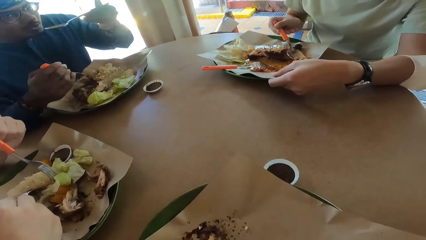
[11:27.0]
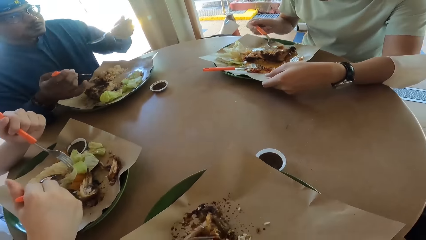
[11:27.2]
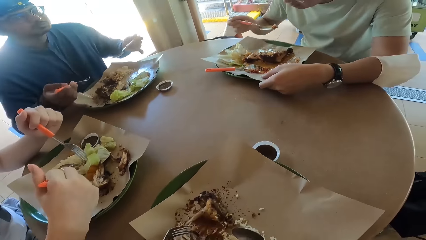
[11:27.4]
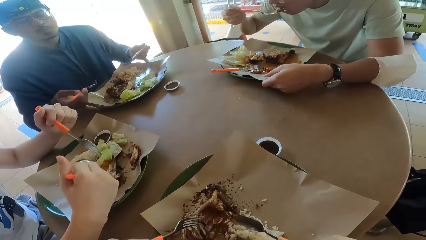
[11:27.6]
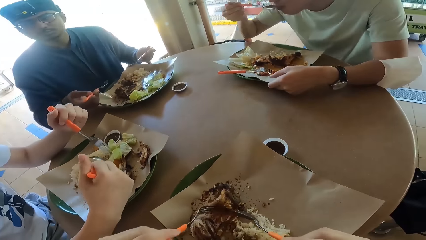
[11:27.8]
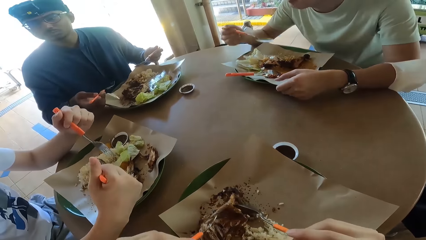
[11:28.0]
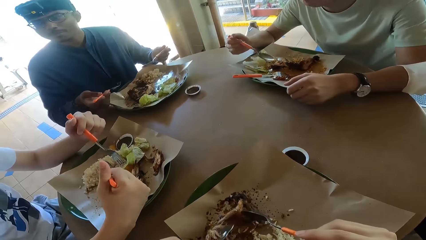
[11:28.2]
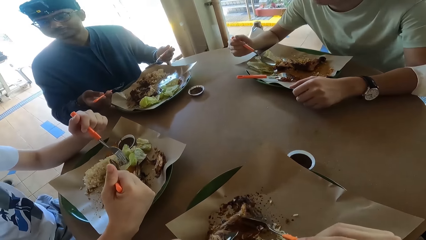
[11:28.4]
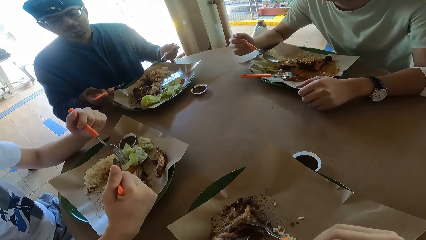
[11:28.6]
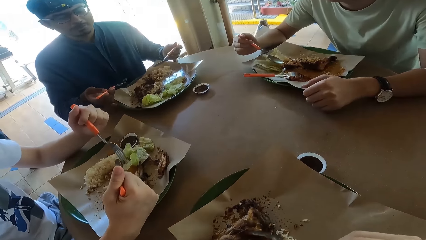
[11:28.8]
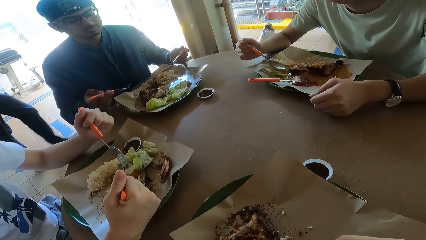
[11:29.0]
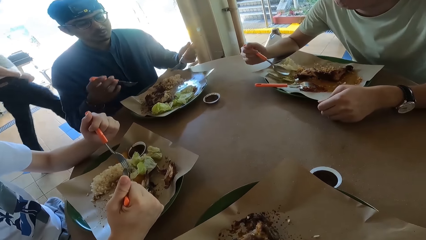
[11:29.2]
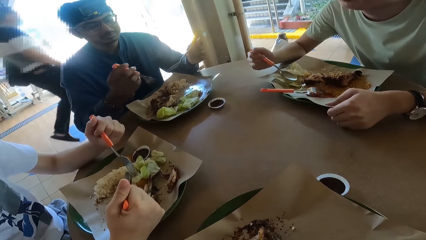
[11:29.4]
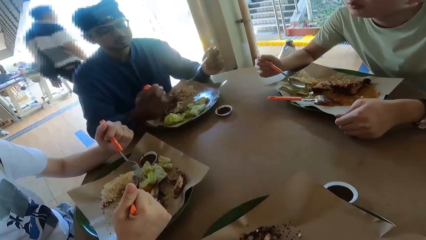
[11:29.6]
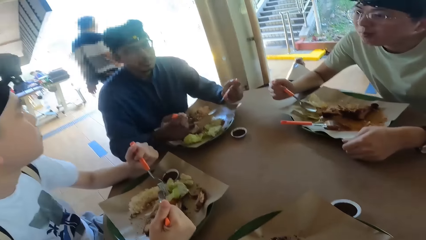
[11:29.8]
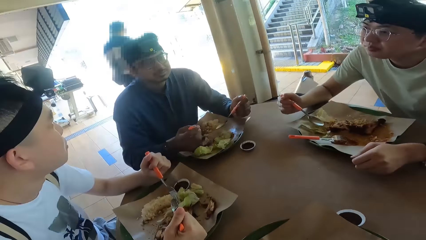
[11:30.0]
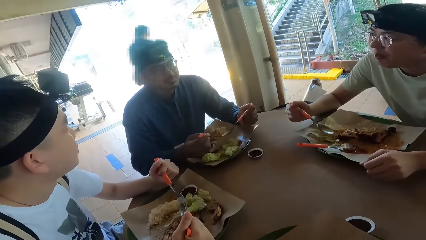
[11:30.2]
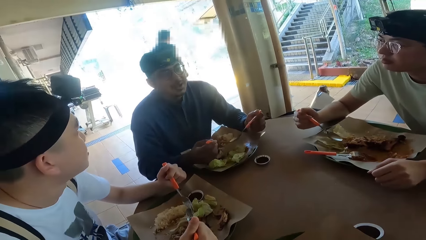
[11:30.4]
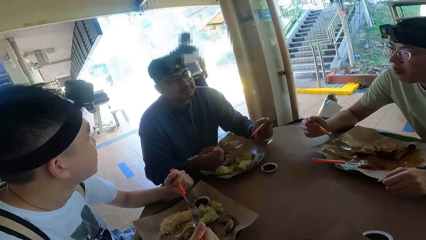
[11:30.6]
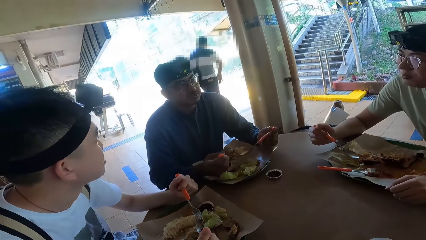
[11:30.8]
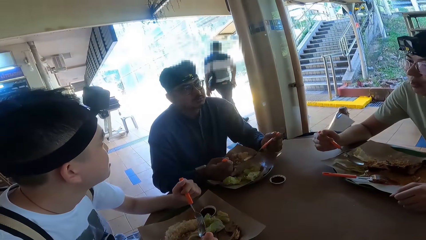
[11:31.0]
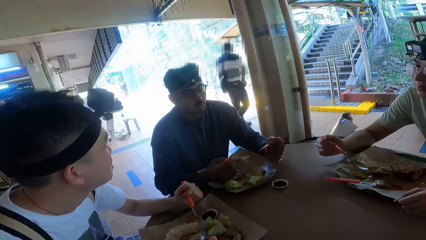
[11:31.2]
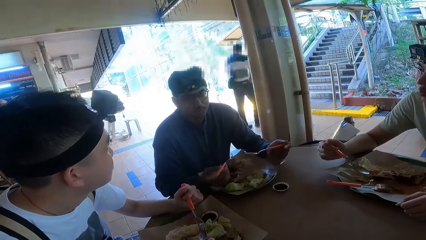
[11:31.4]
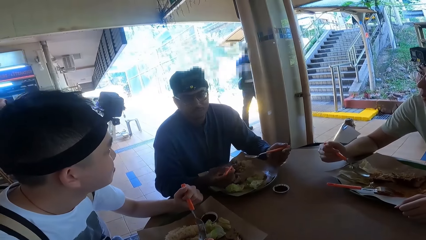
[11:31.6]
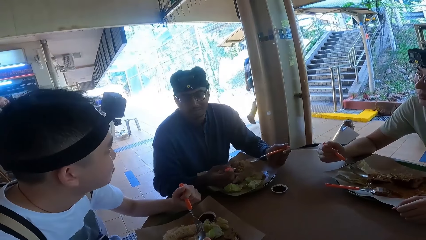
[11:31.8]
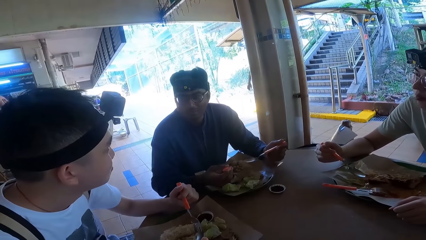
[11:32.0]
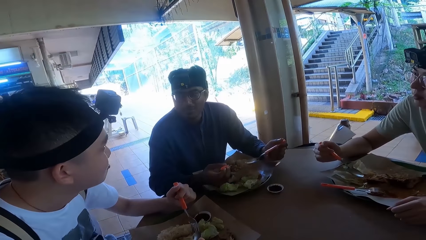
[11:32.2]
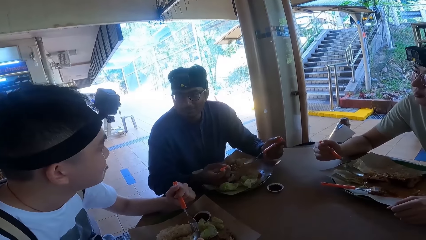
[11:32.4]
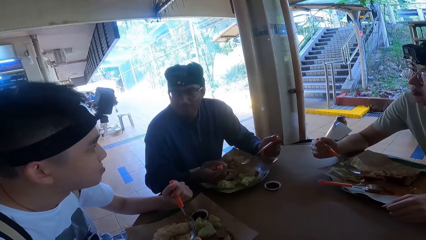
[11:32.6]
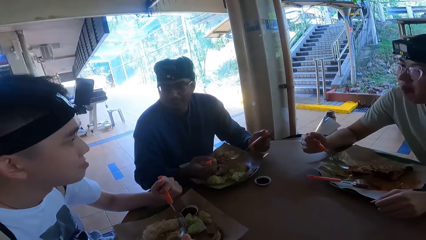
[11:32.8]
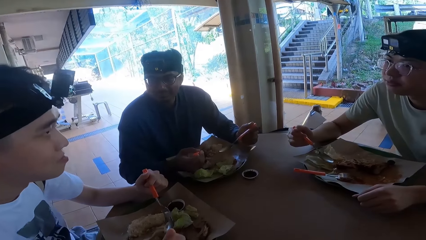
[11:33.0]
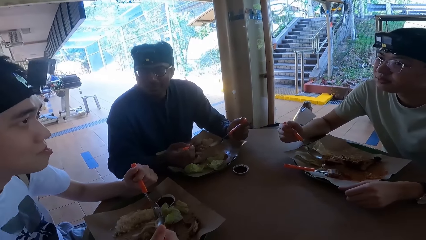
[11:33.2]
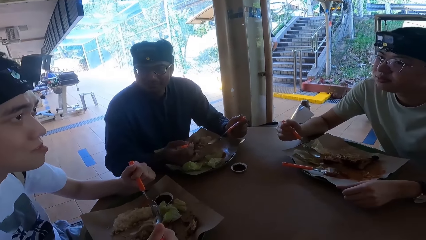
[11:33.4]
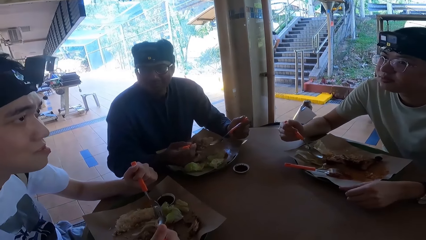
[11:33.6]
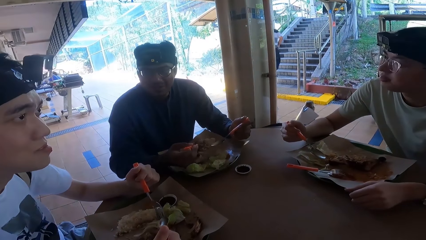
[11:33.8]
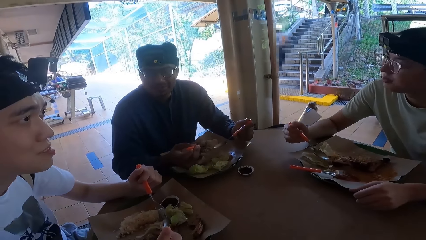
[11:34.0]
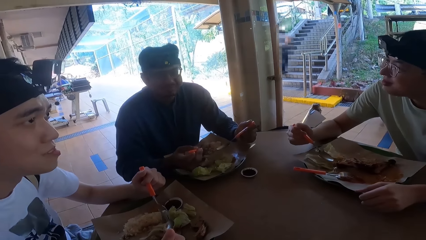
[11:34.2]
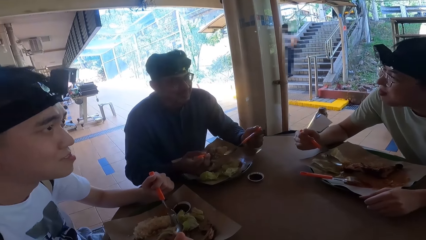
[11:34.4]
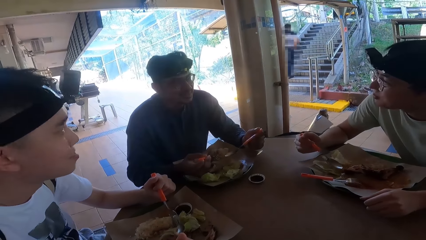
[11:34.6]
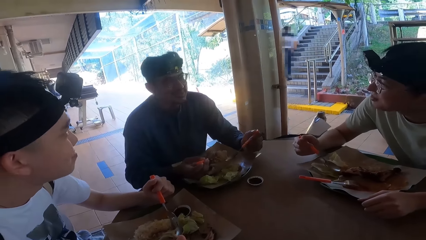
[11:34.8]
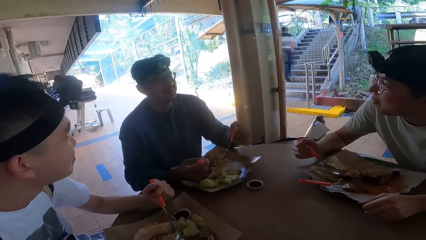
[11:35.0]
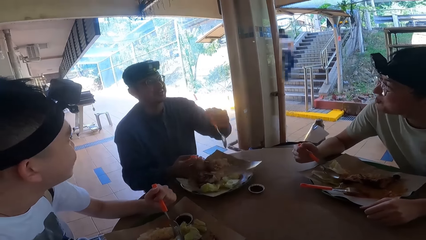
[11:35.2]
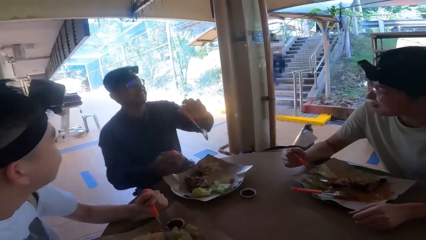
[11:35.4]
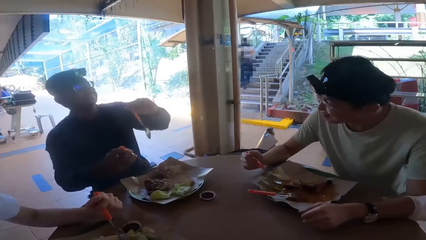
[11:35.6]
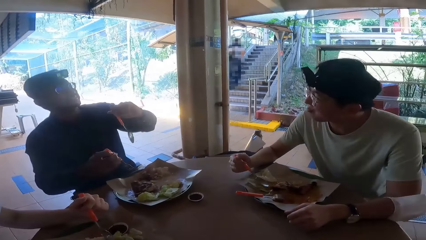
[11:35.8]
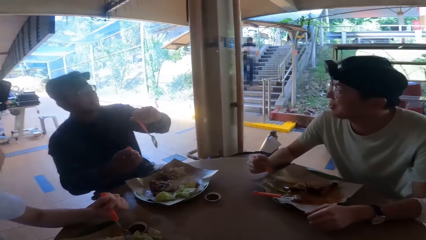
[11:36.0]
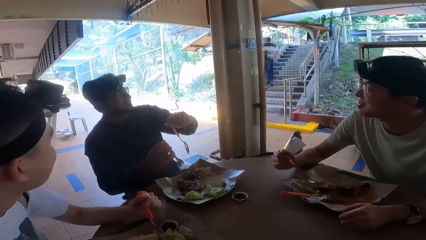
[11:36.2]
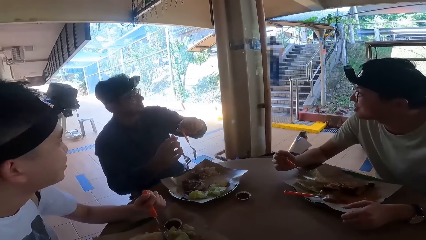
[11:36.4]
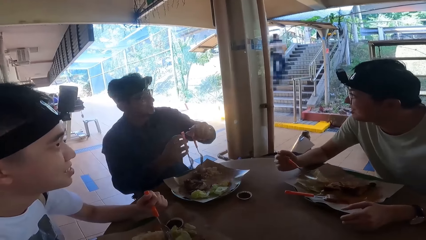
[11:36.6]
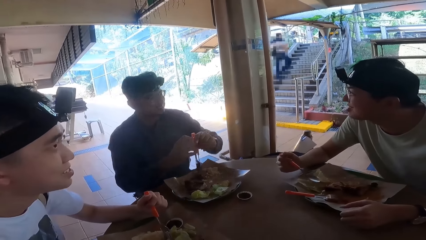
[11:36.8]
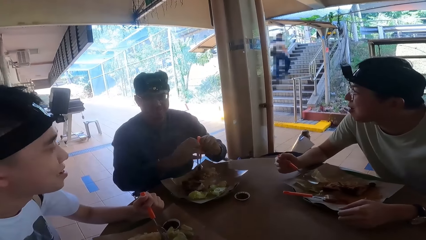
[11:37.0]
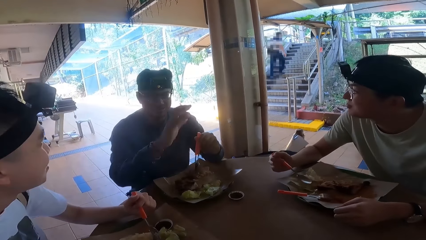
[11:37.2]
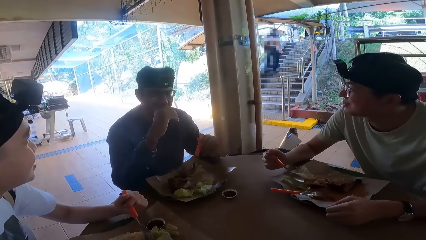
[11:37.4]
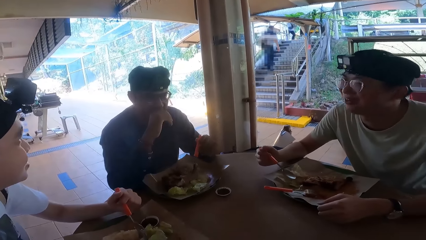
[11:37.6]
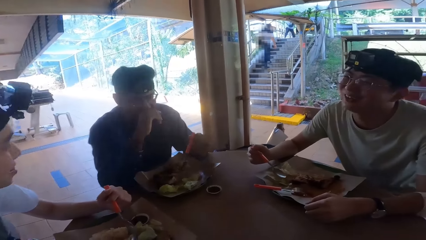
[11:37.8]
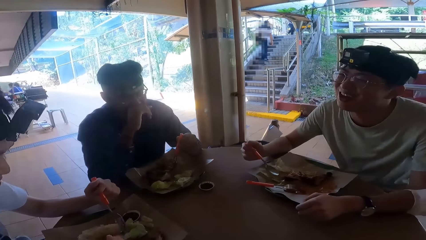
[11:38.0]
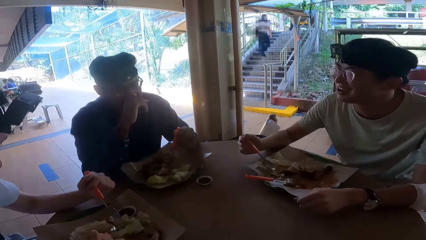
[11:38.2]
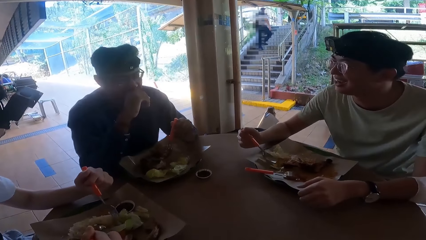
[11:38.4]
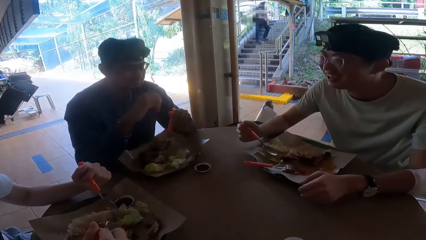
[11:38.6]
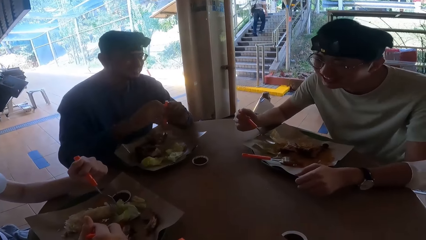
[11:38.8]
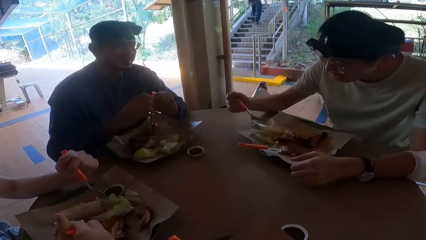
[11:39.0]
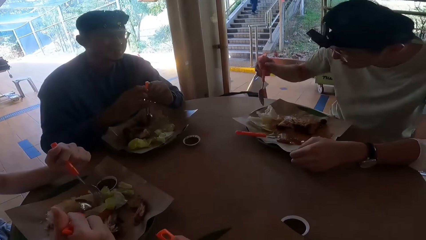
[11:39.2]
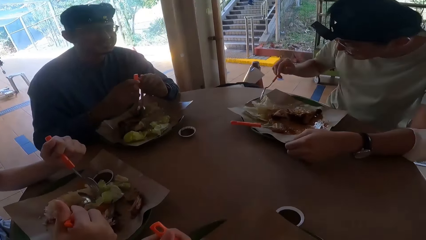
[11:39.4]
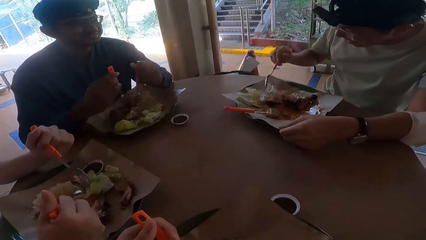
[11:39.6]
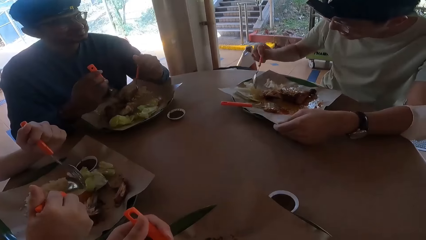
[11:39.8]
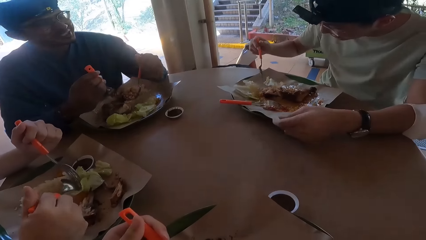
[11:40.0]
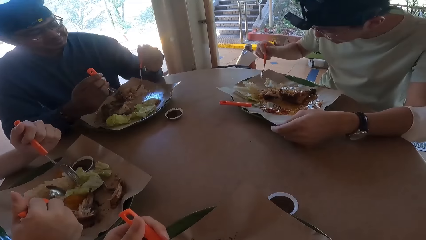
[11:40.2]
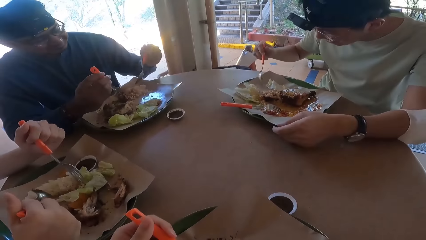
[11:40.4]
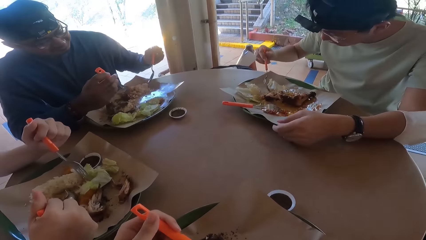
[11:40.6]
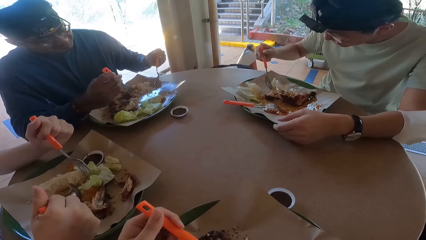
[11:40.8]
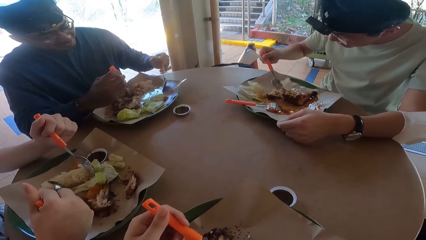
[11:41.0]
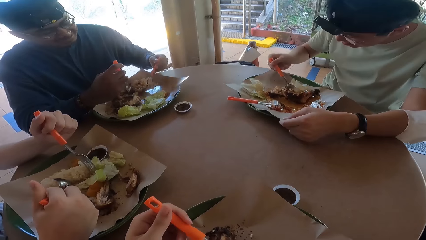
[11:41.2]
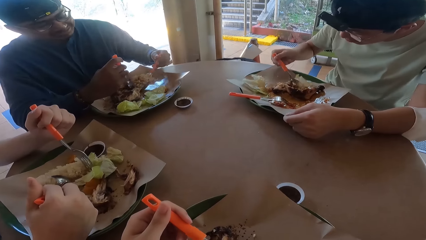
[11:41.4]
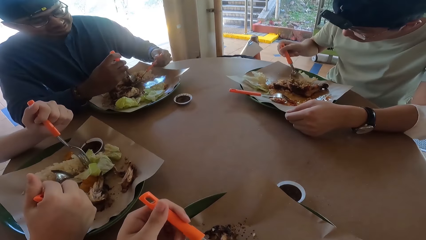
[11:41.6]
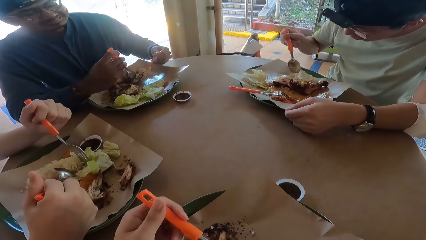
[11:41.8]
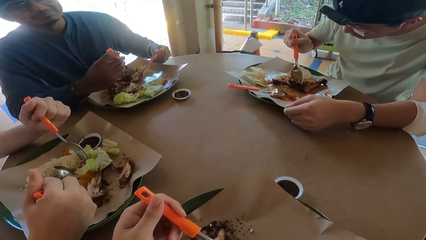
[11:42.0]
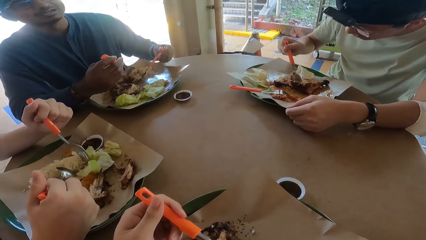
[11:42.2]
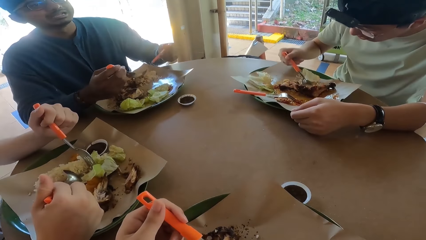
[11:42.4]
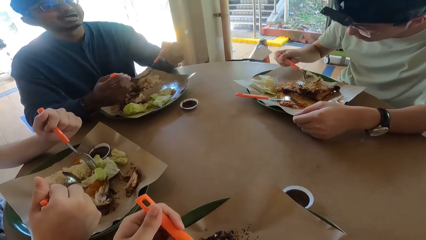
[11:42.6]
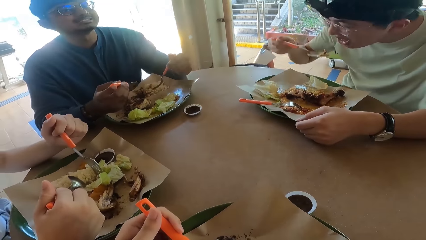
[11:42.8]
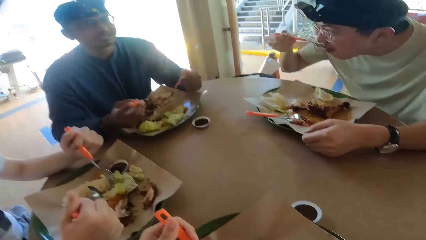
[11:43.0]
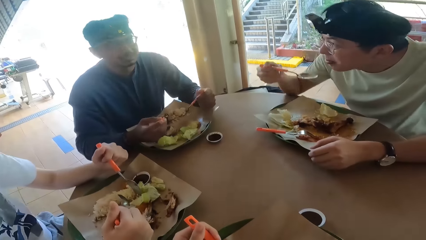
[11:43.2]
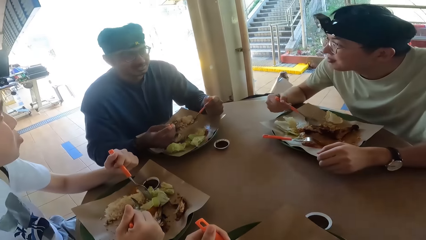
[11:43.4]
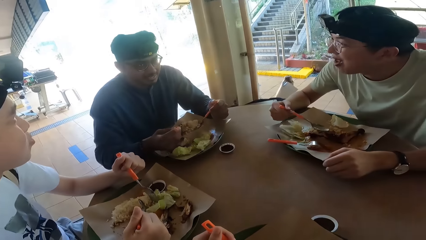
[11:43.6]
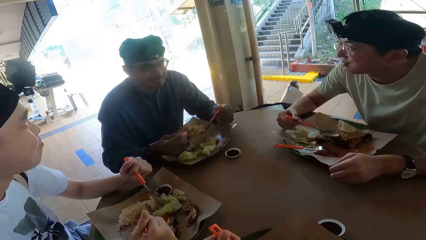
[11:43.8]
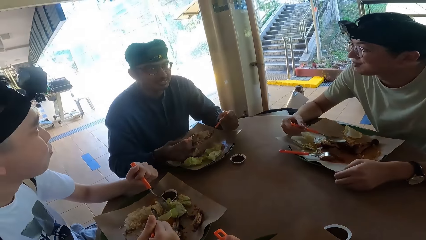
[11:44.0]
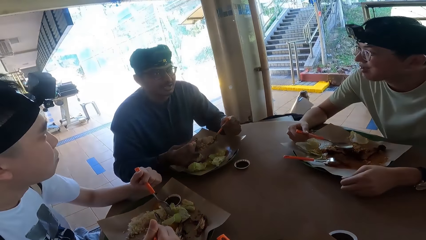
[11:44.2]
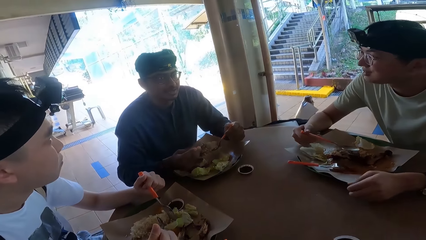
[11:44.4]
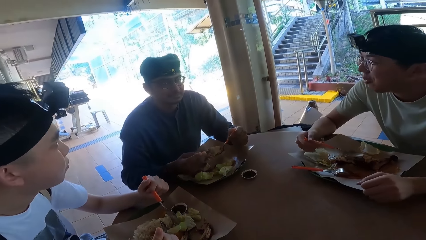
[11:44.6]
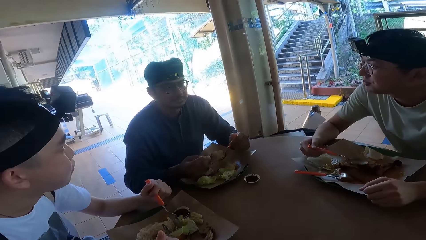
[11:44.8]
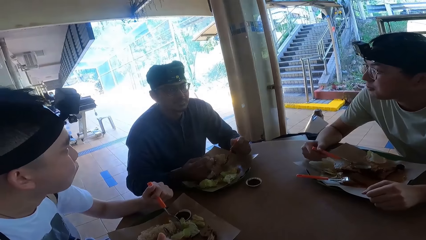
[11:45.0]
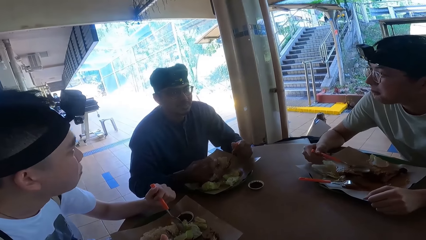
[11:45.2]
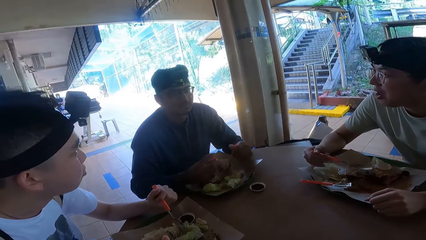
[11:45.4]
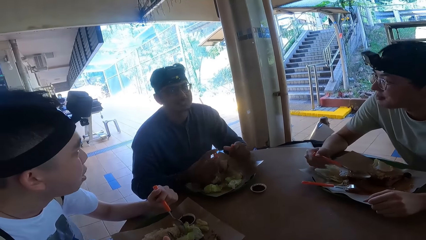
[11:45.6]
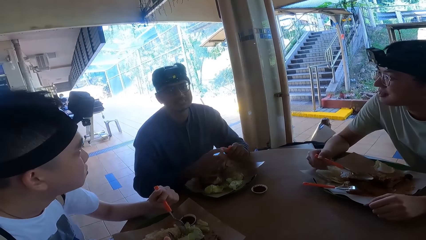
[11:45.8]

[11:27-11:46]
A person takes food with a spoon. The person takes food with a spoon again.
